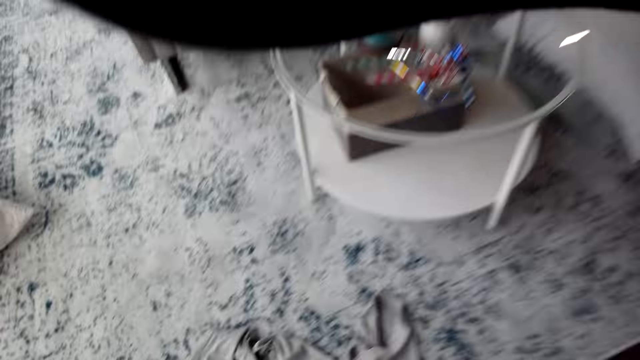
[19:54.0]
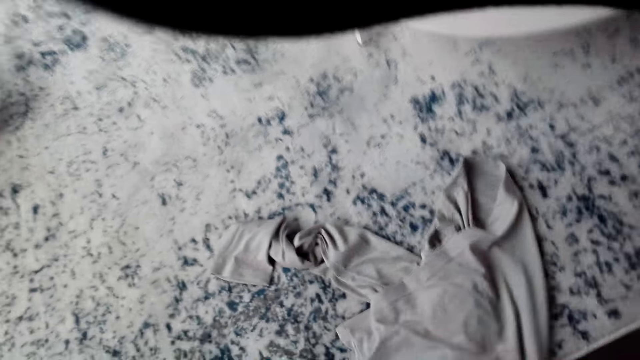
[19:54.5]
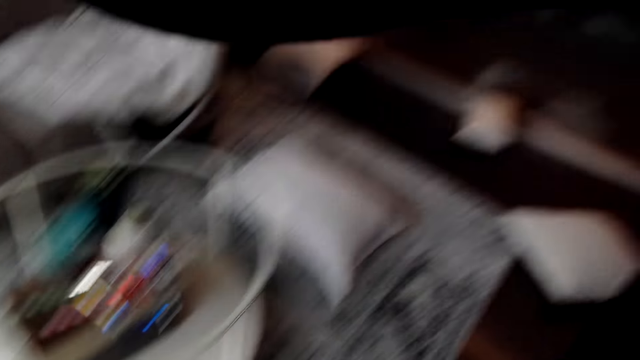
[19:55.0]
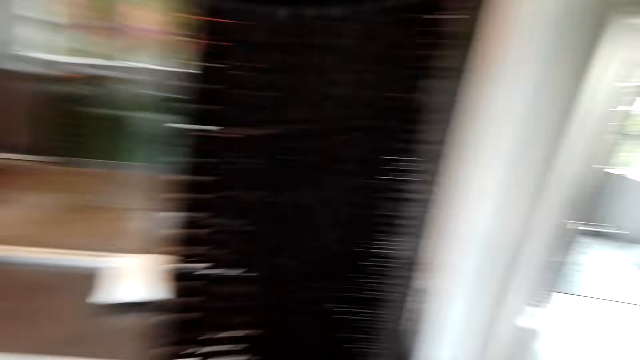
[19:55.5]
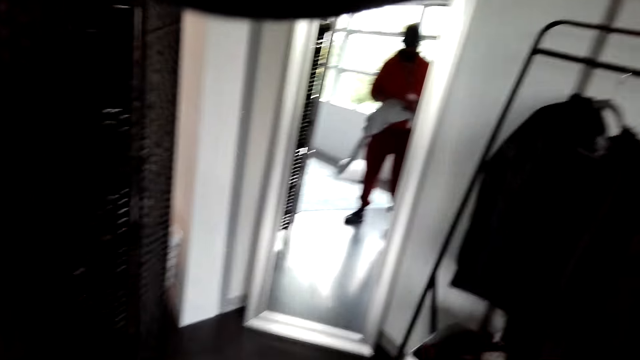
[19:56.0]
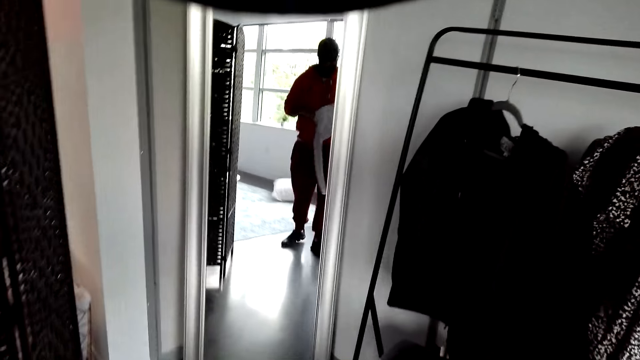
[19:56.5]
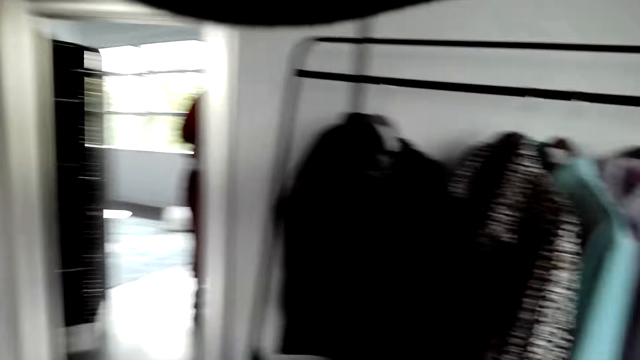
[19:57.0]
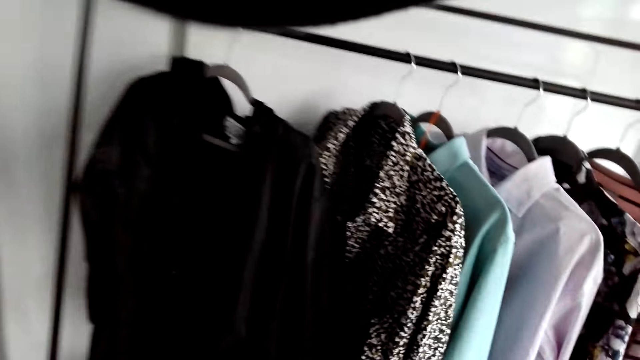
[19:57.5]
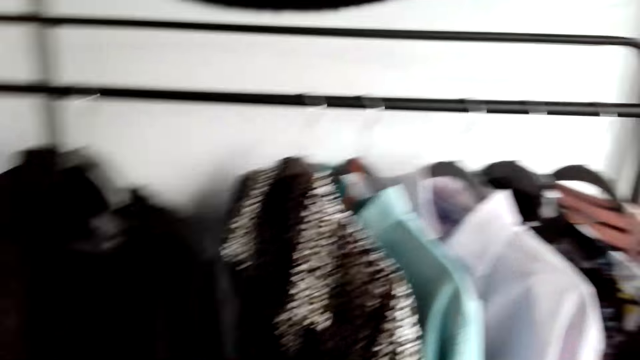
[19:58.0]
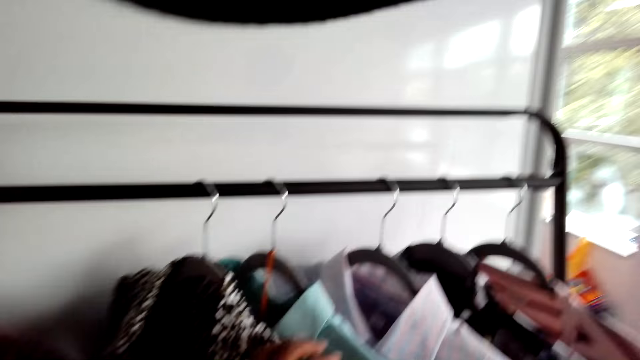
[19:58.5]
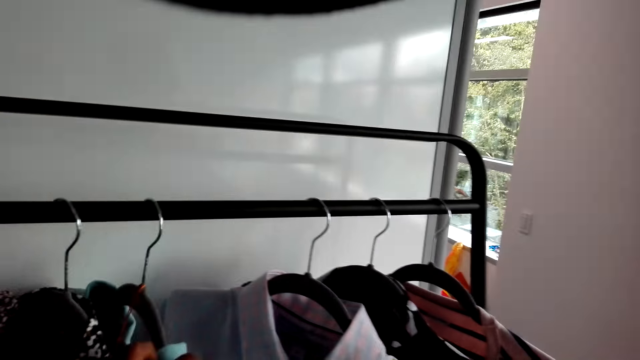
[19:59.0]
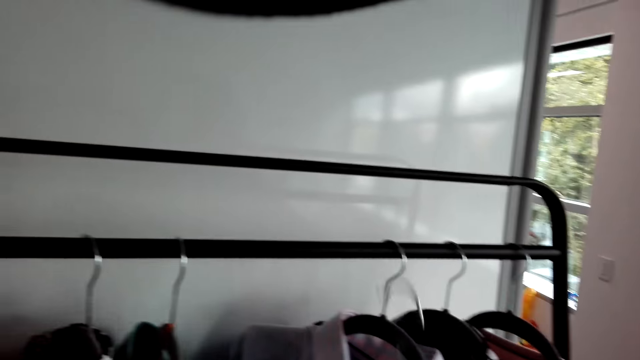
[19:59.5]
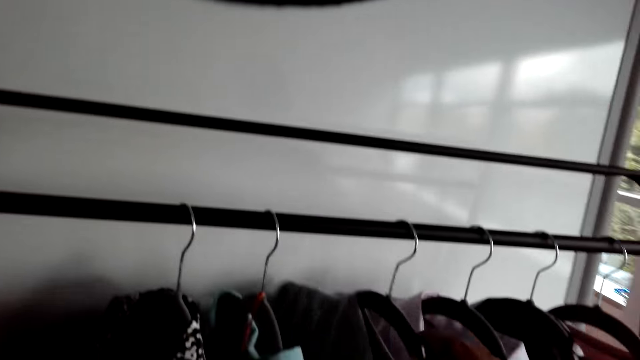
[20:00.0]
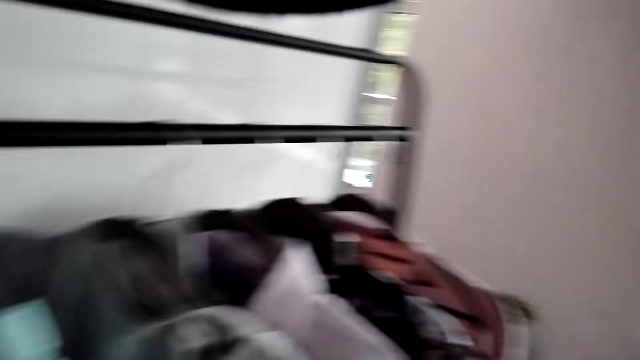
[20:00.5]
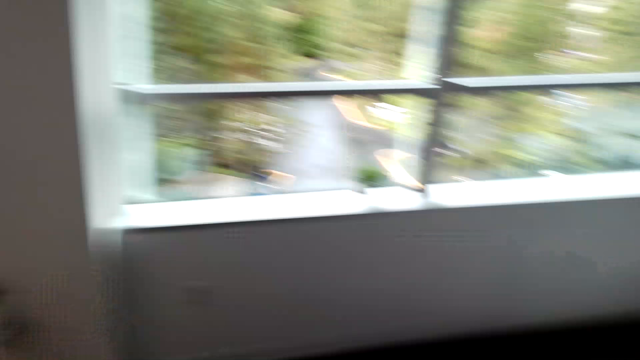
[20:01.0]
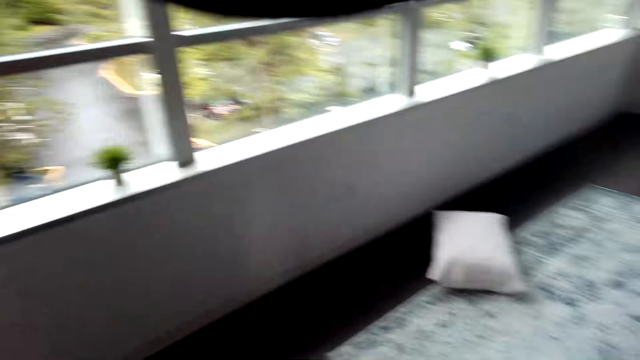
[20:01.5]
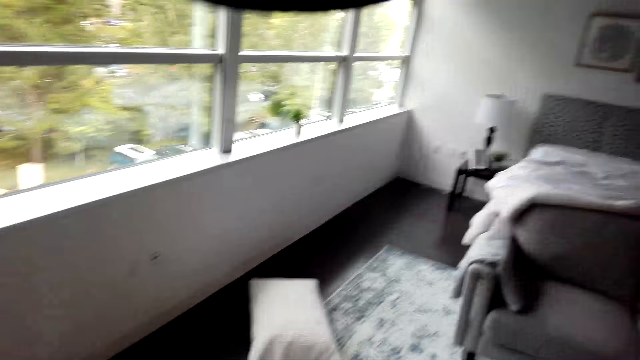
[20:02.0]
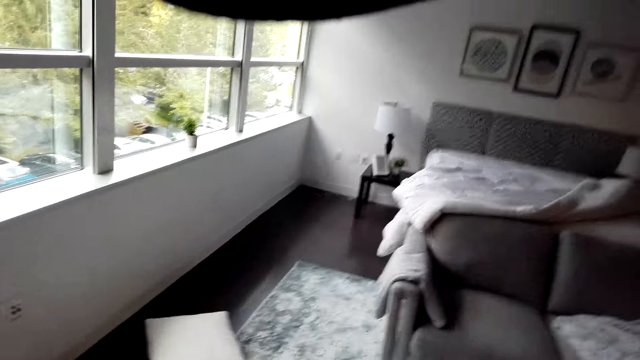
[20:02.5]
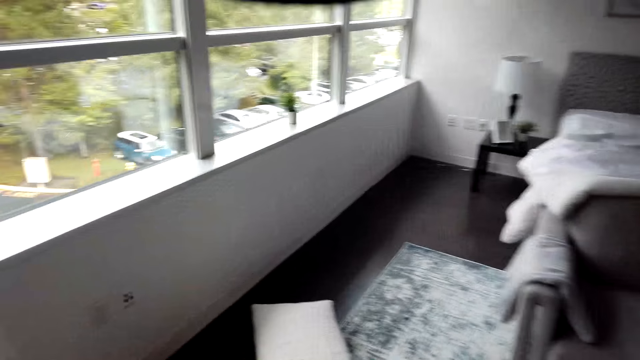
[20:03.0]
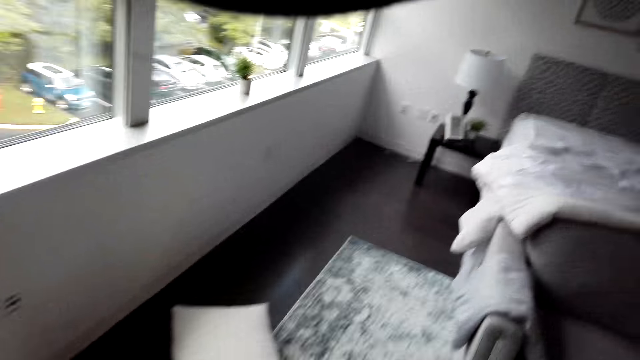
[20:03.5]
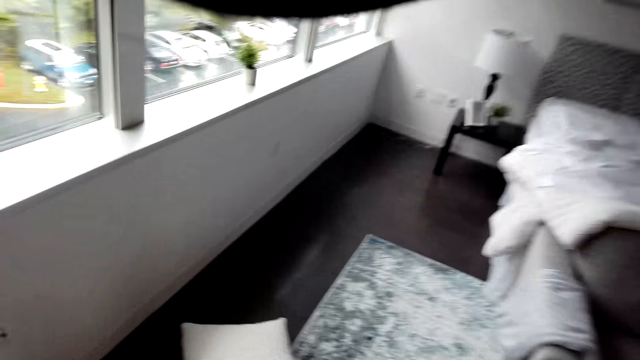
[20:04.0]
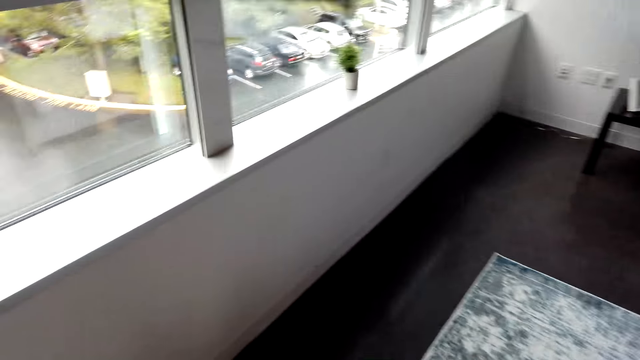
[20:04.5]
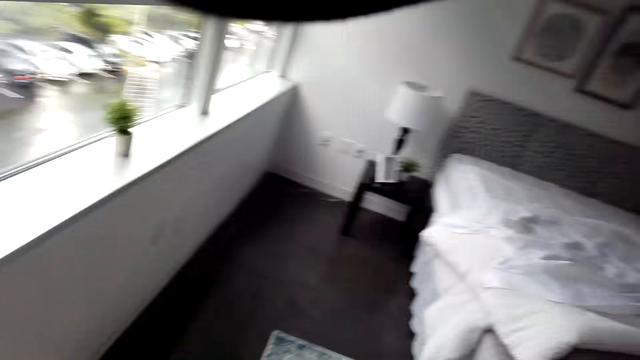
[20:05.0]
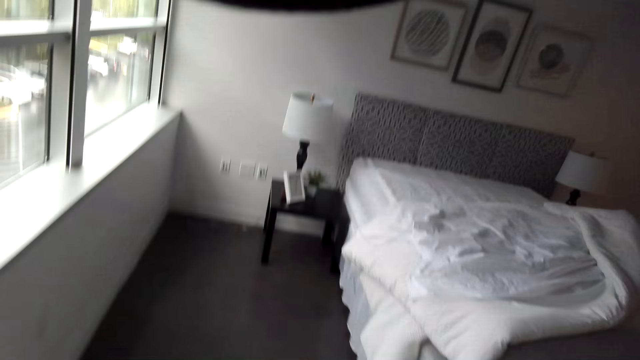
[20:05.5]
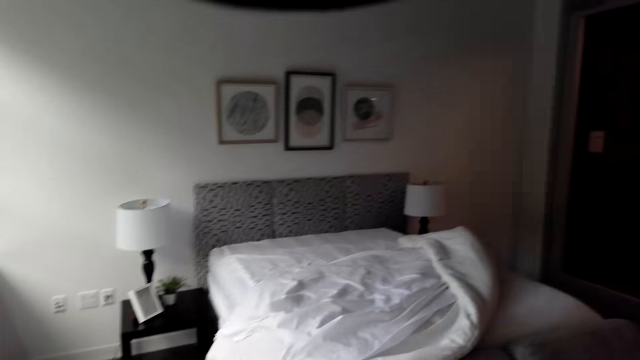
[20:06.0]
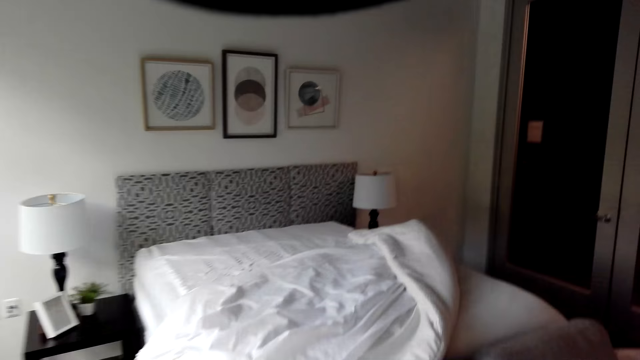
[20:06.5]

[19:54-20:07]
The camera wearer picks the cloth from the floor. They walk in the room. They hang the cloth on the closet. They walk in the room.

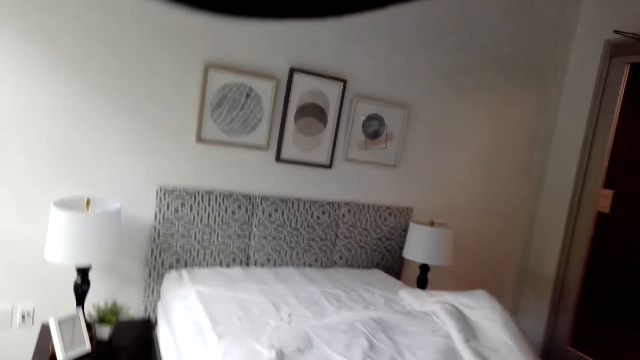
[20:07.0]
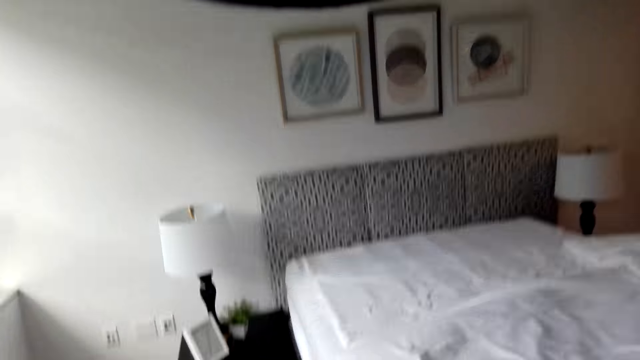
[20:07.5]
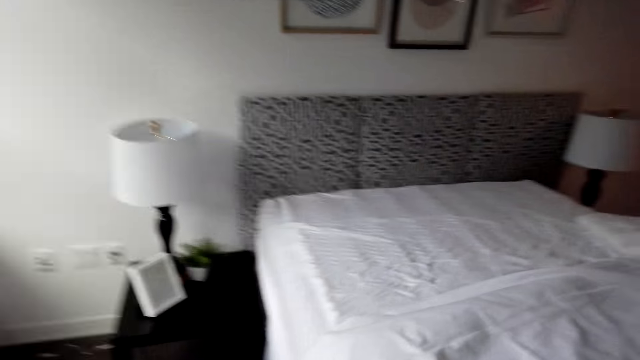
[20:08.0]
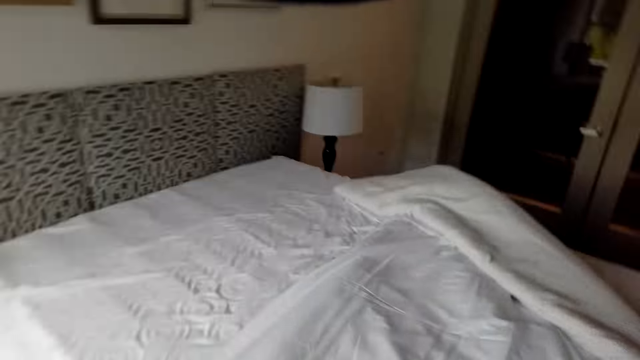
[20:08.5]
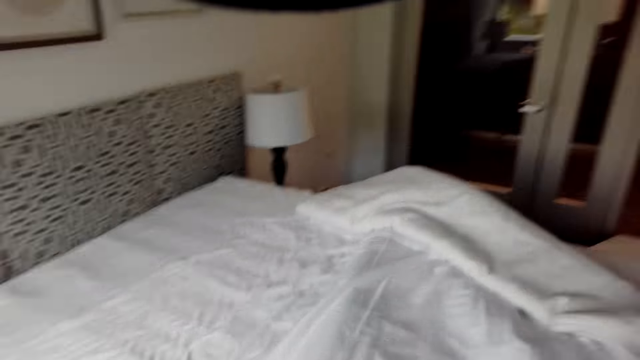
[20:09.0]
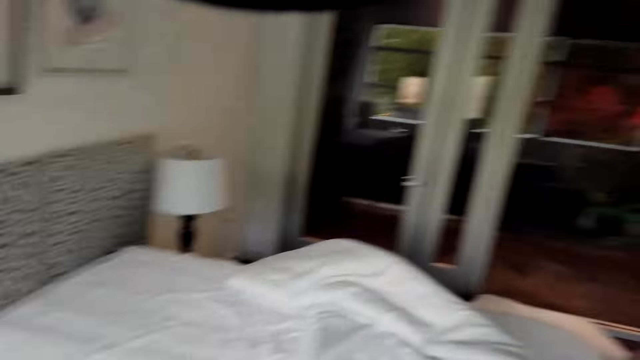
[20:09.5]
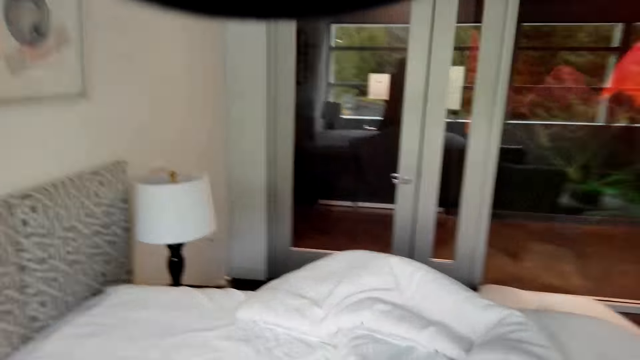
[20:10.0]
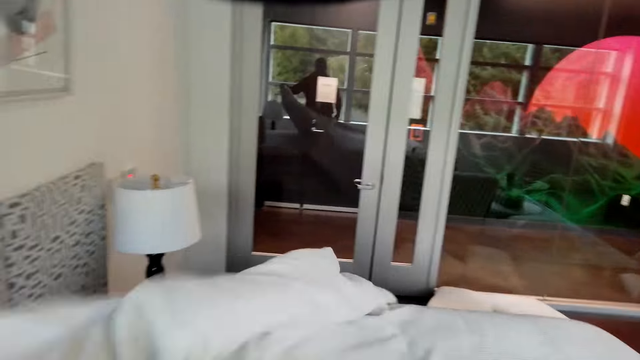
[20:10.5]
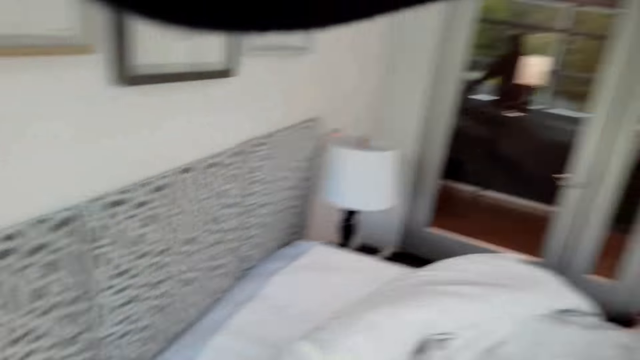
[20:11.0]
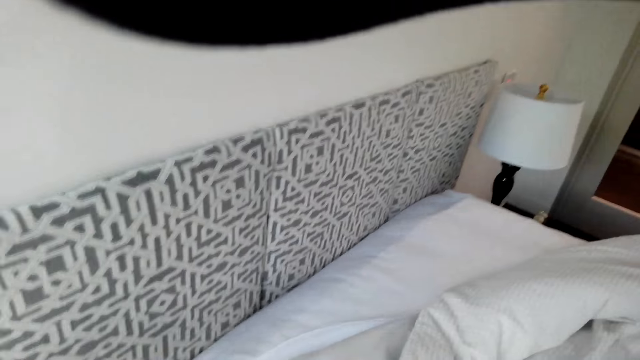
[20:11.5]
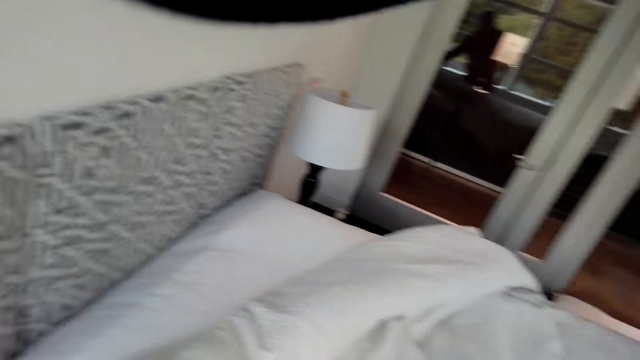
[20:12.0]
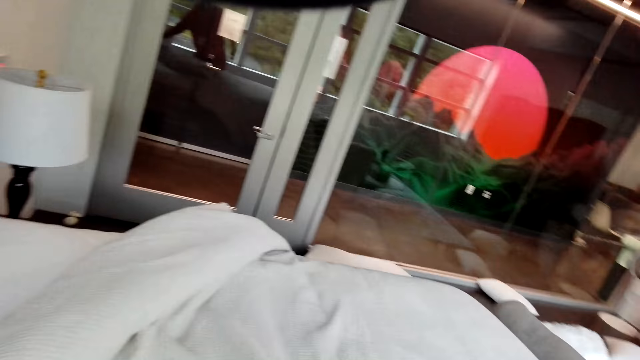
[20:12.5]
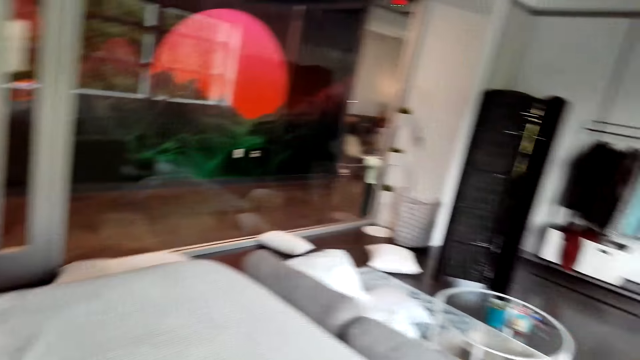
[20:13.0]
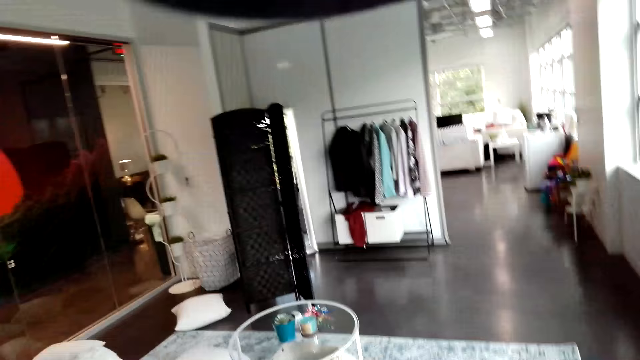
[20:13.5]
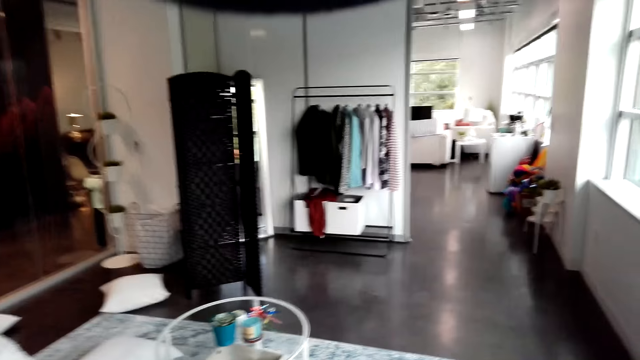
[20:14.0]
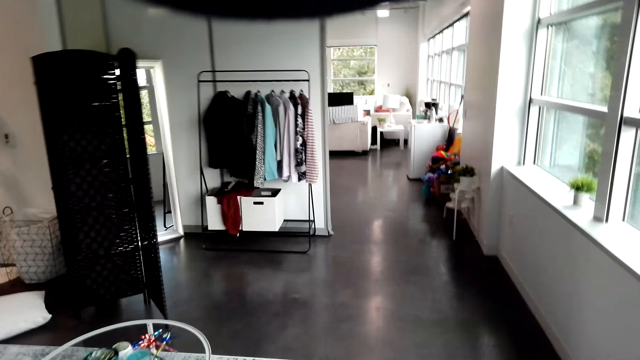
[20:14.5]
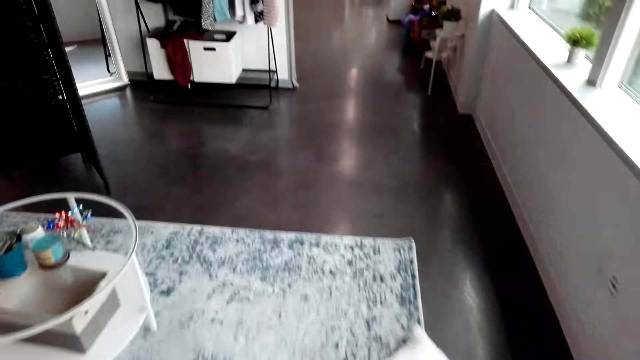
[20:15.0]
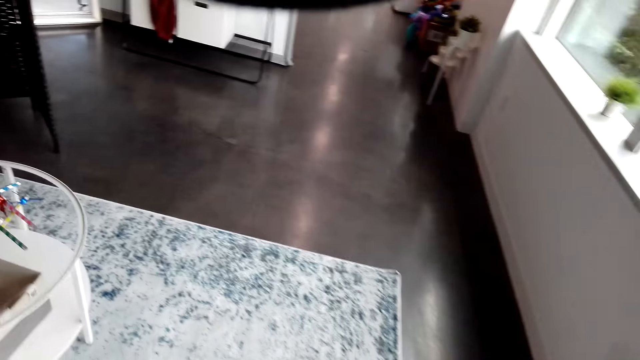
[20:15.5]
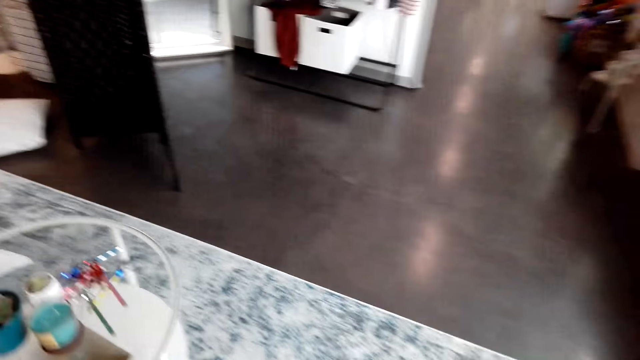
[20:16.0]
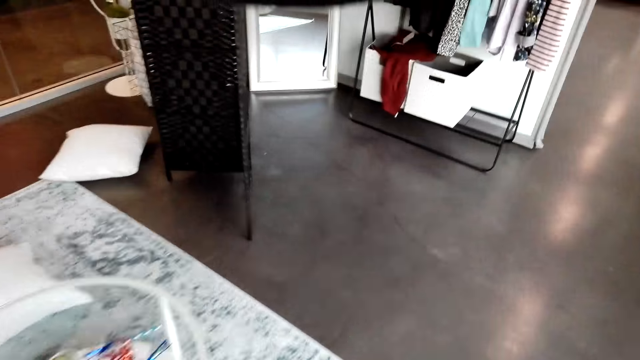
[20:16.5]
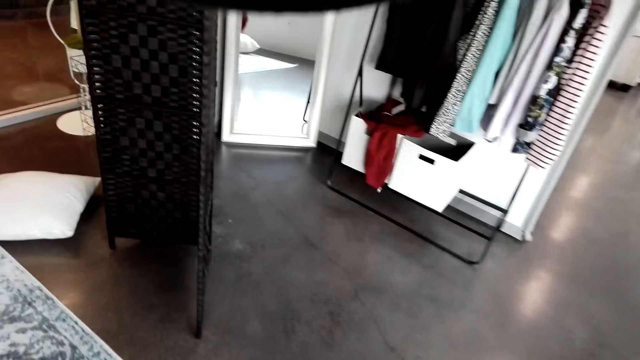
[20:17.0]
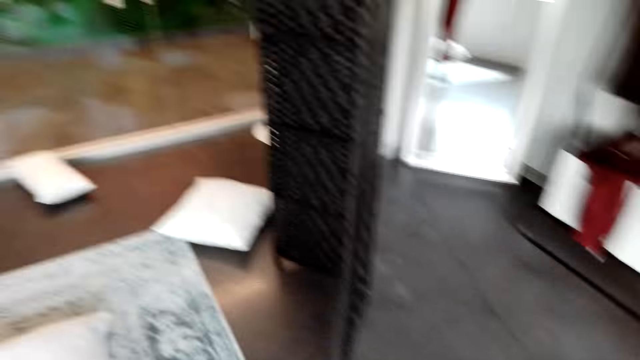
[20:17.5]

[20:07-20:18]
The camera wearer spreads the bed. They walk in the room.
